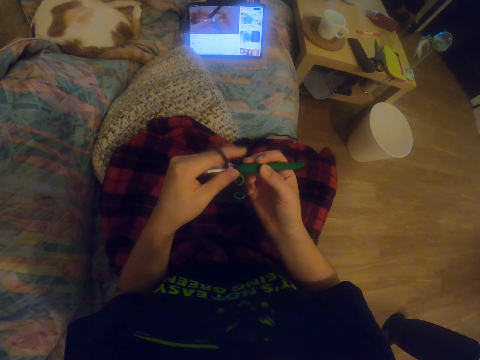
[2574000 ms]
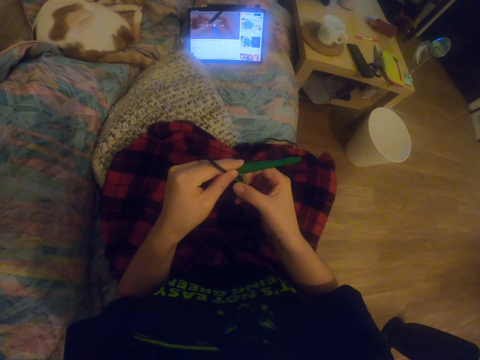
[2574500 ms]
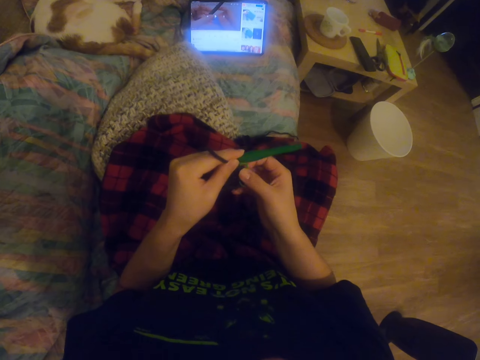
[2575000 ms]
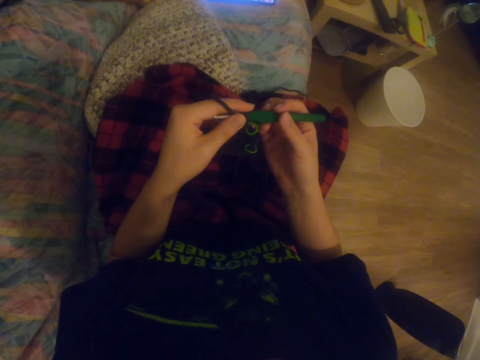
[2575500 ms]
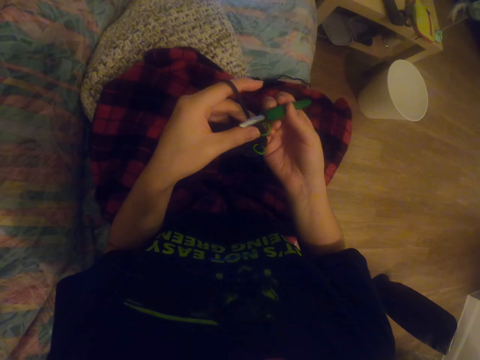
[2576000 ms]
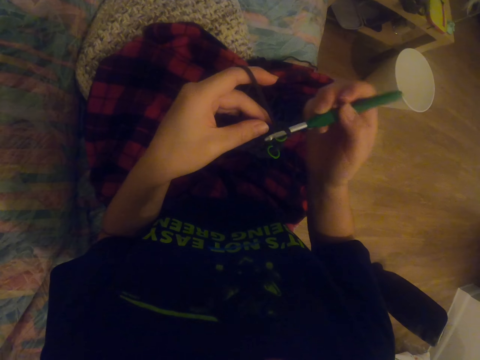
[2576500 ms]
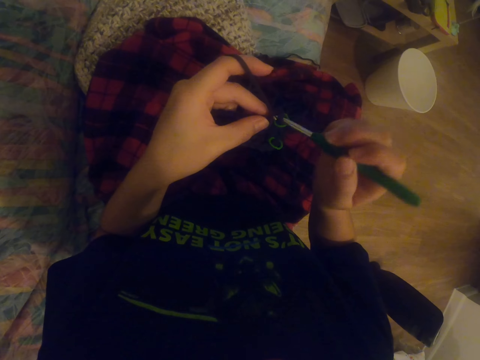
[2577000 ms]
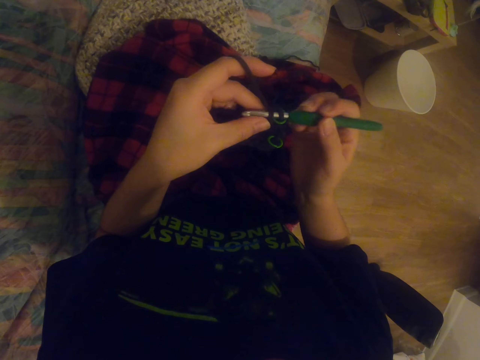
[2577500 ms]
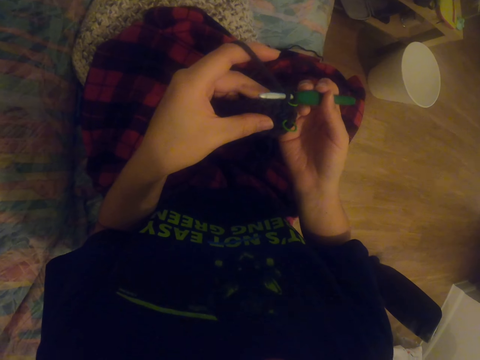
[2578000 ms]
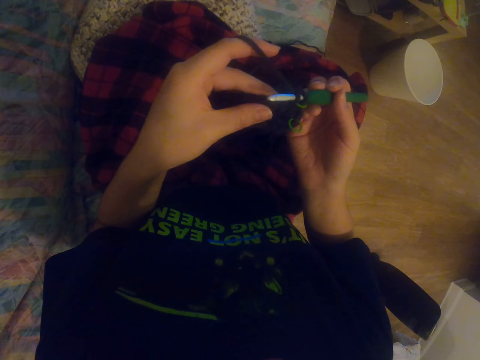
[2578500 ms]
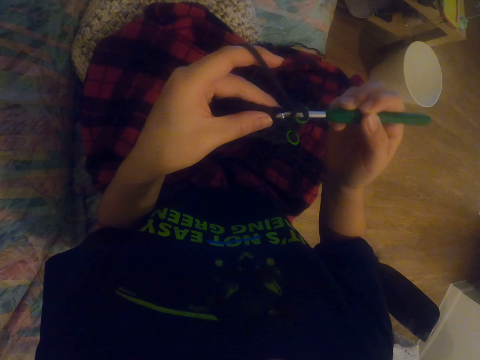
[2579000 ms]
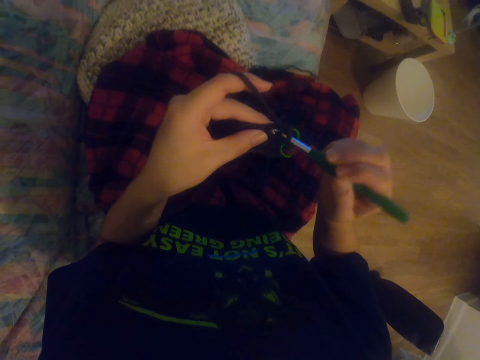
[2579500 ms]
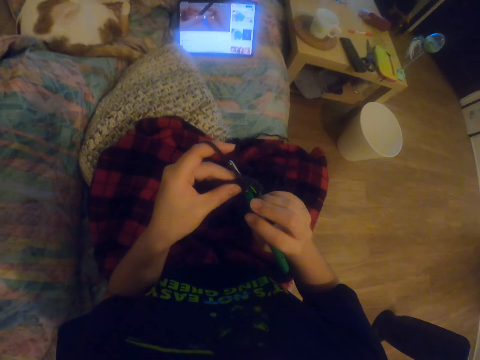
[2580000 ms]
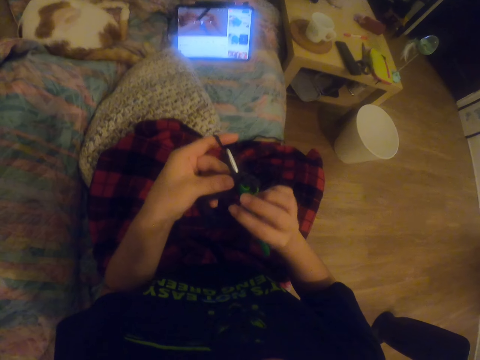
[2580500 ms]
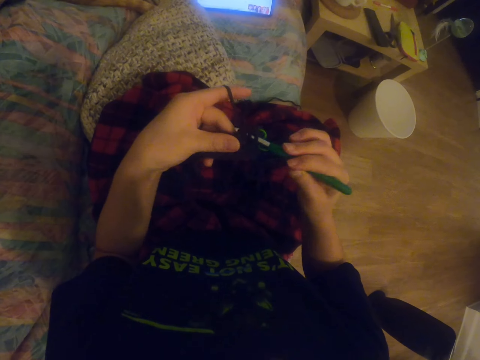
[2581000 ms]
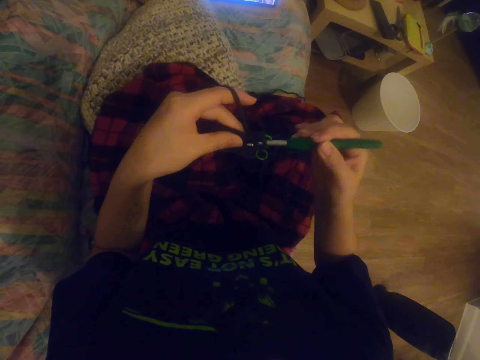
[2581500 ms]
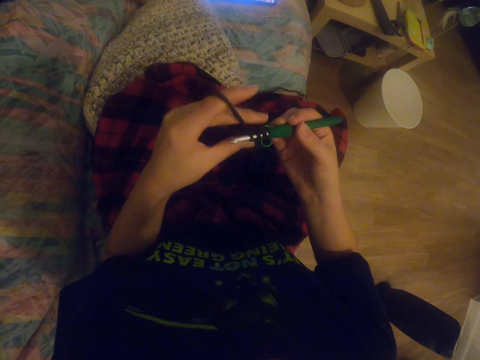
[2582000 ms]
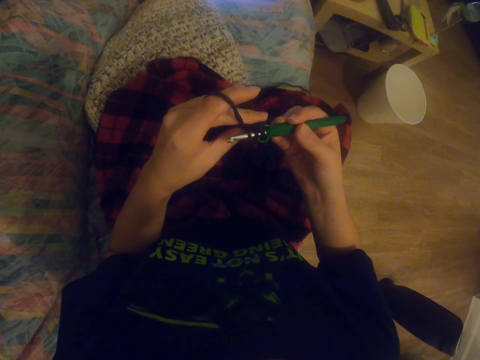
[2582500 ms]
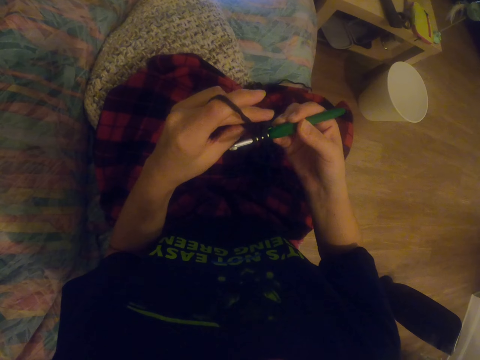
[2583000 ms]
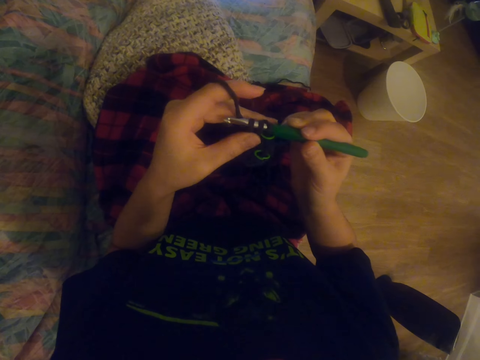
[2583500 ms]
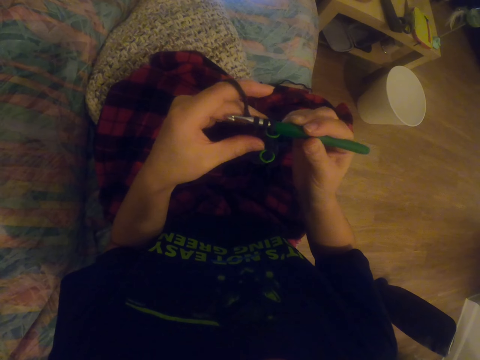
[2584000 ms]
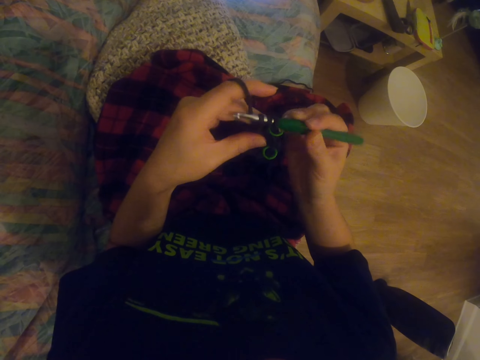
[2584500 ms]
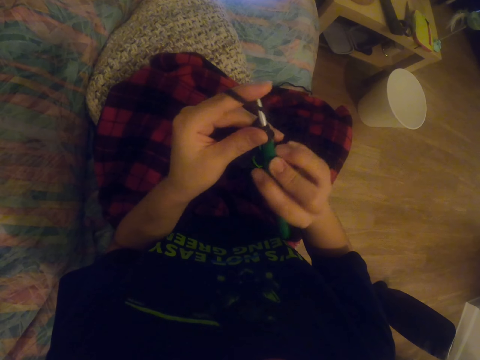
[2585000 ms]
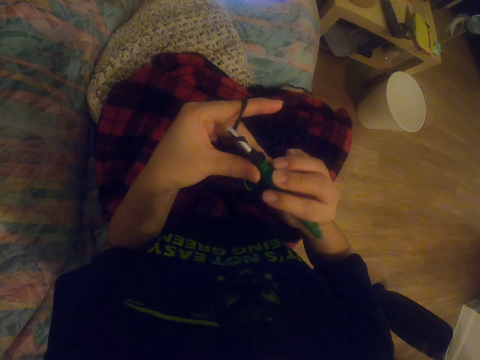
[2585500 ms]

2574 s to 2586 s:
The camera wearer stretches the fabric. They press the sock. They knit the sock with the knitting needle. They watch a video on the tablet. They knit the sock with the knitting needle.

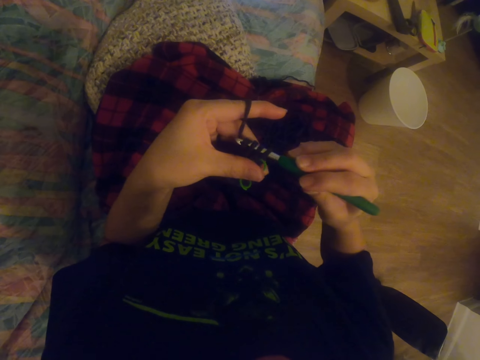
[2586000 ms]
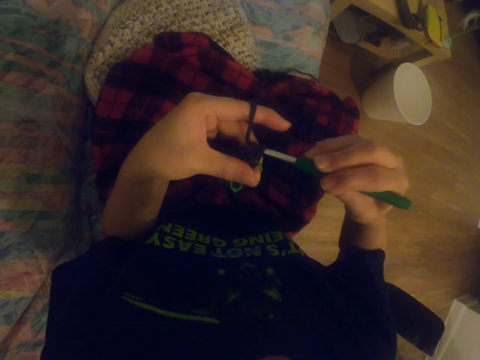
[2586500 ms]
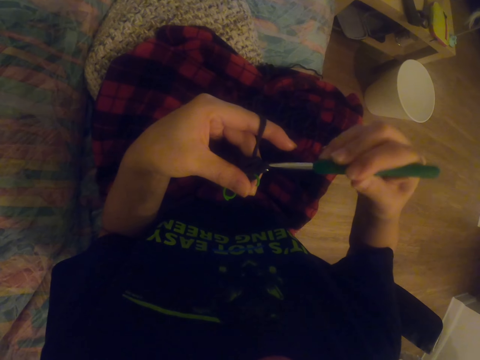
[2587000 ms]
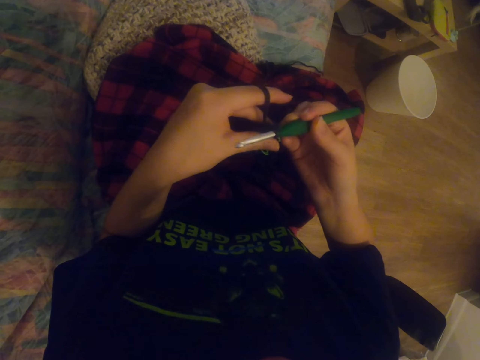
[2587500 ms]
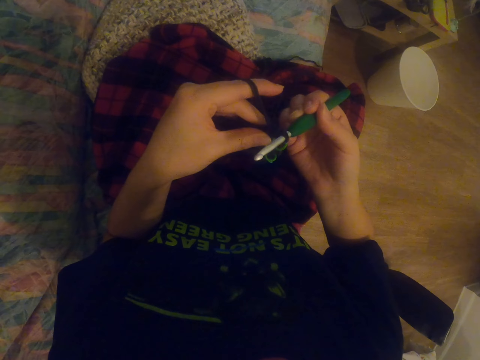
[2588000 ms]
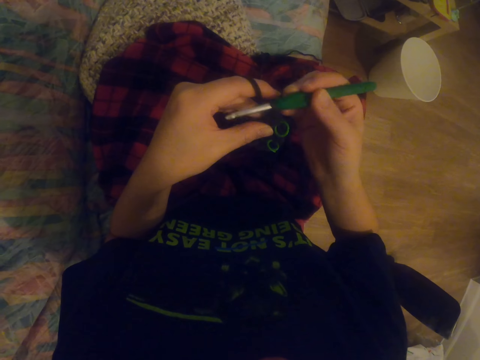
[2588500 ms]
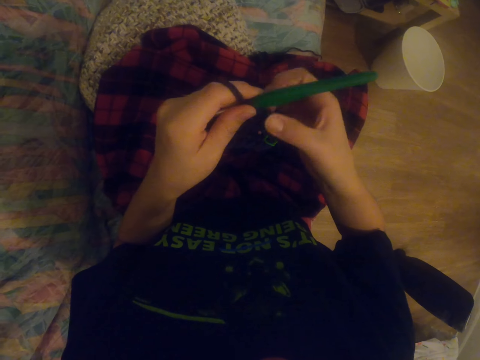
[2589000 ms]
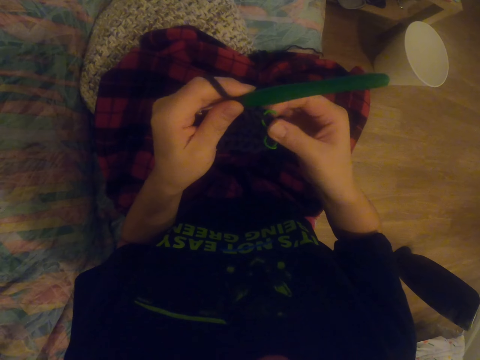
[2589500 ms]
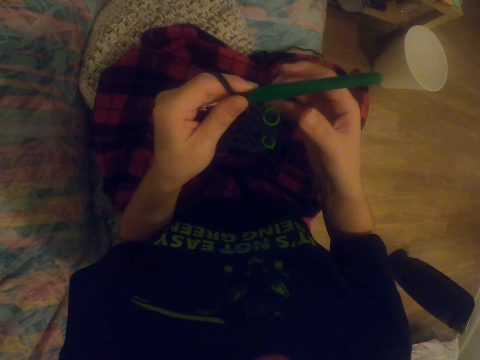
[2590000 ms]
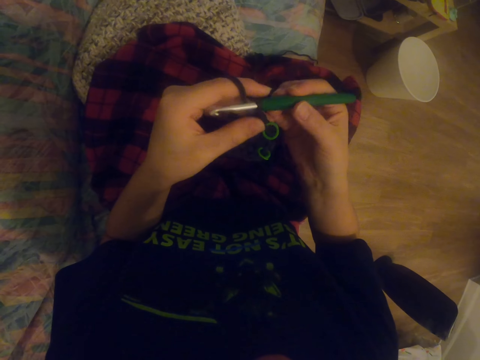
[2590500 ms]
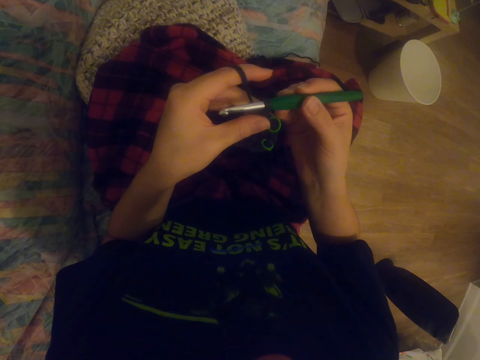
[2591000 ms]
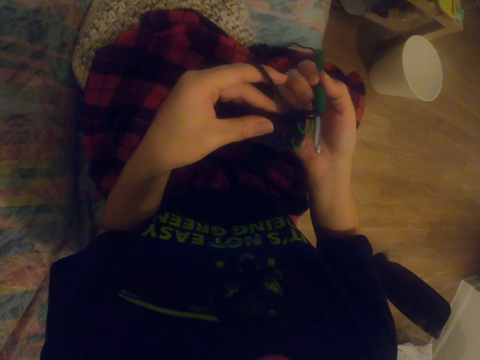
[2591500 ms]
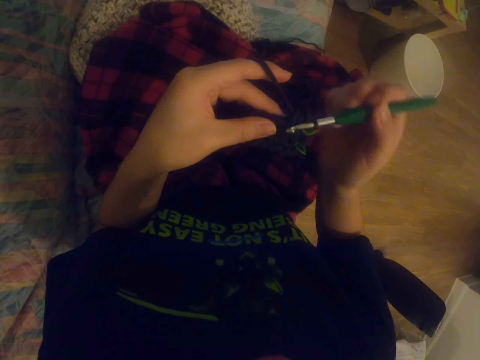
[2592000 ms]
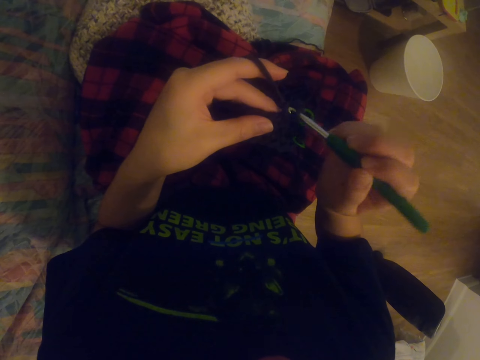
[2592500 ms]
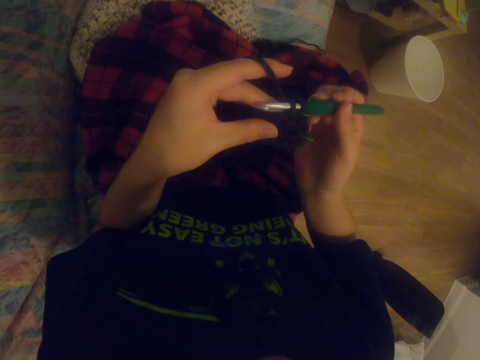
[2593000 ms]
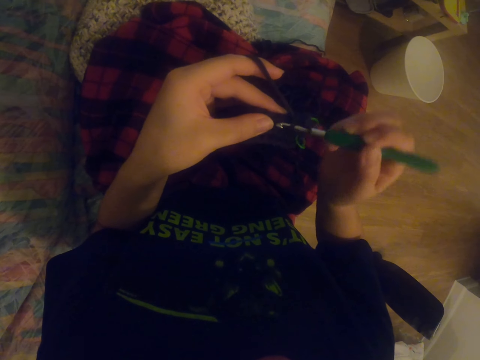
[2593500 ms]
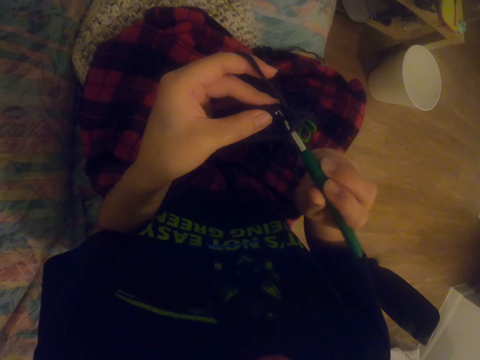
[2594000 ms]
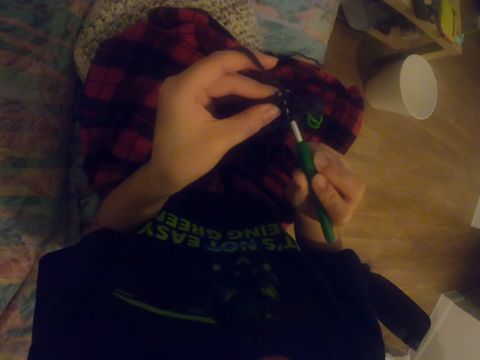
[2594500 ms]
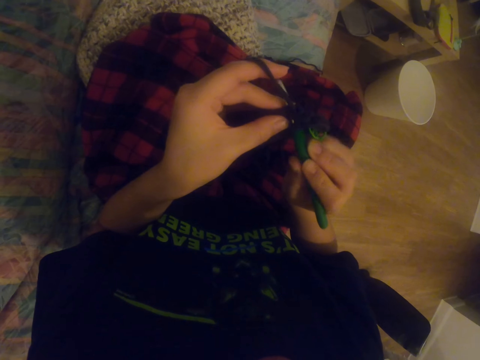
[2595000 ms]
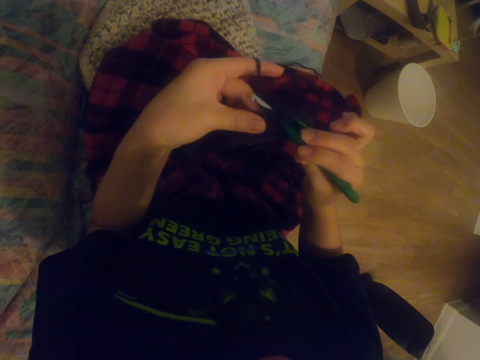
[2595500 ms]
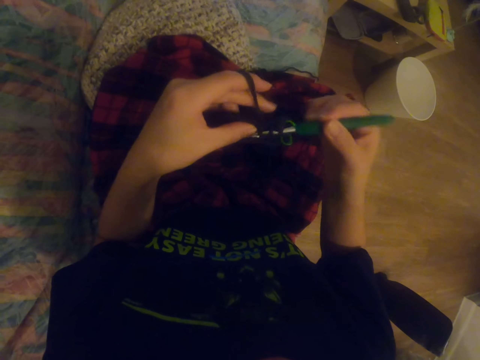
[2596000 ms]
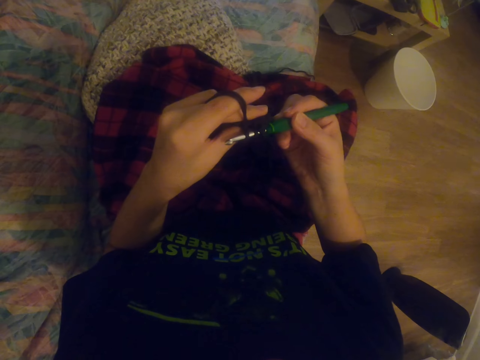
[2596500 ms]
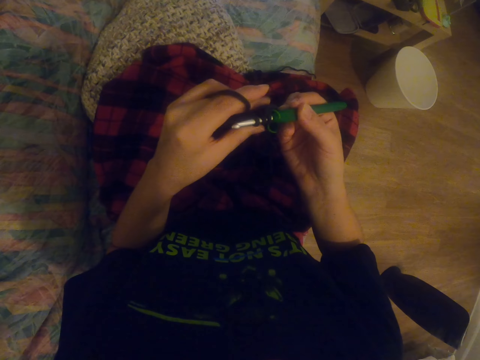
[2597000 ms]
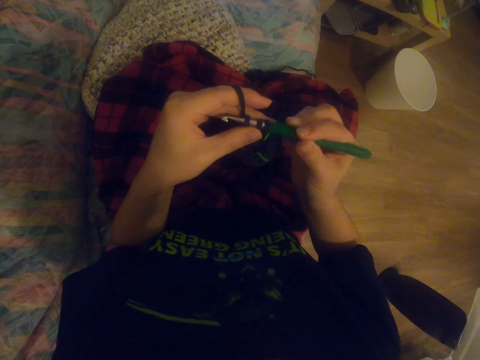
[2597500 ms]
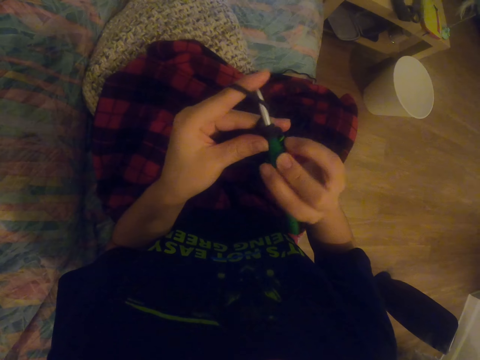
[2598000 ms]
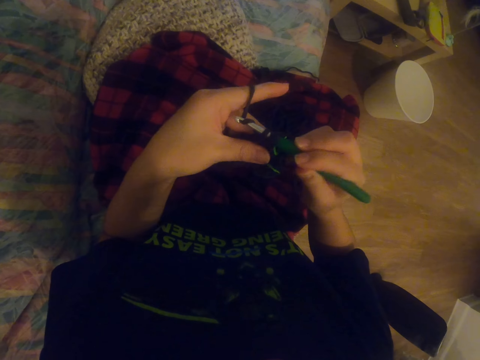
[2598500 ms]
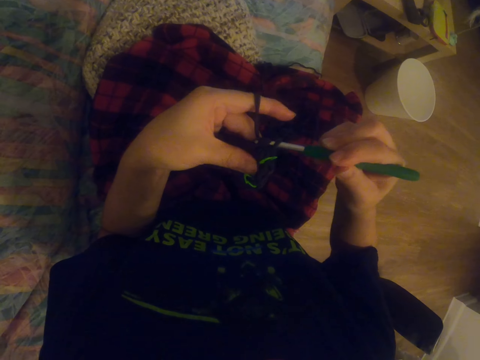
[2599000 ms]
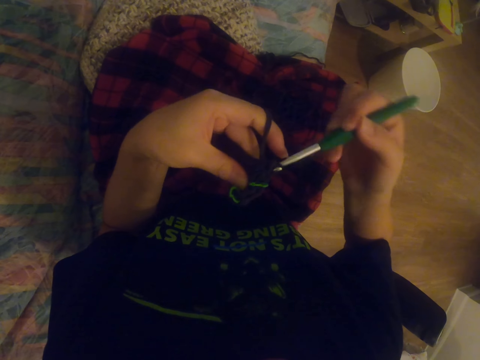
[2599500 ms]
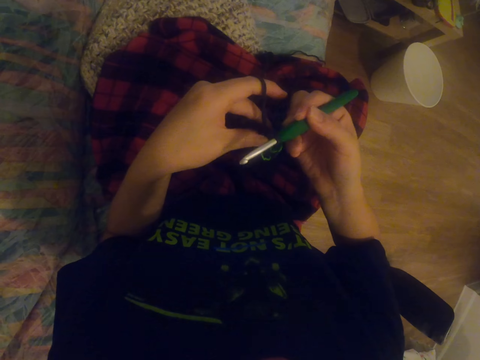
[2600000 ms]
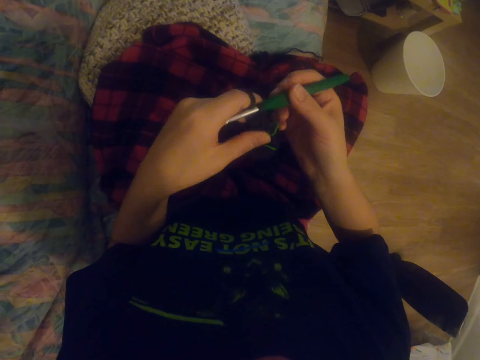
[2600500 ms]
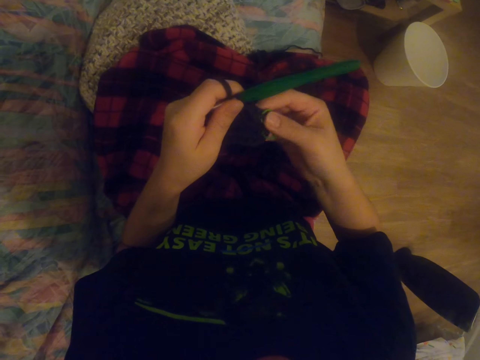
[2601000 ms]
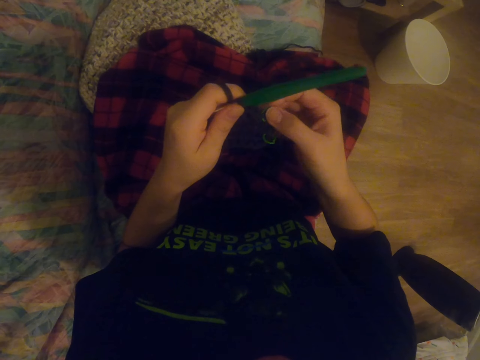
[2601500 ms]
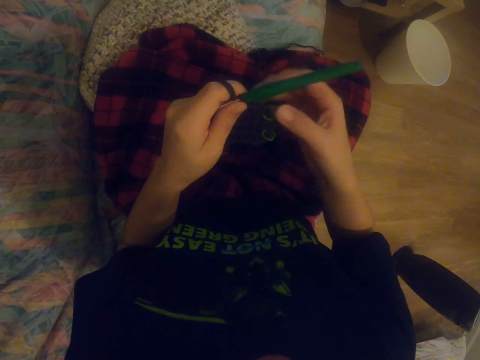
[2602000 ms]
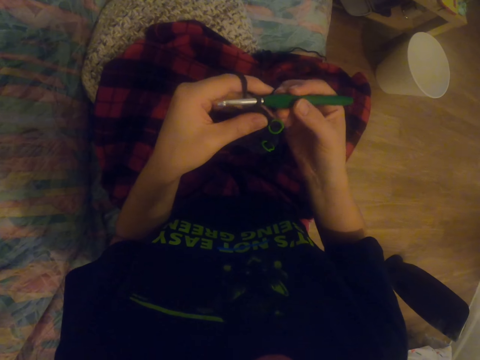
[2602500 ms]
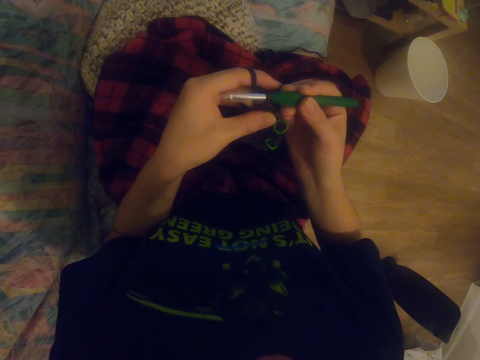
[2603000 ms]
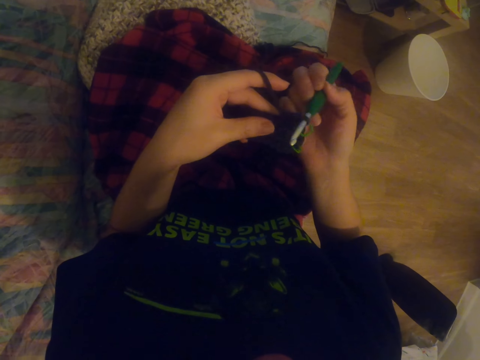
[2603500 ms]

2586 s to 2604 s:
The camera wearer knits the sock with the knitting needle. They press the sock. They stretch the fabric. They knit the fabric. They knit the sock with the knitting needle. They knit the sock with the knitting needle again. They pull the sock.
